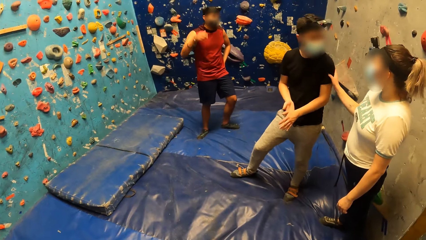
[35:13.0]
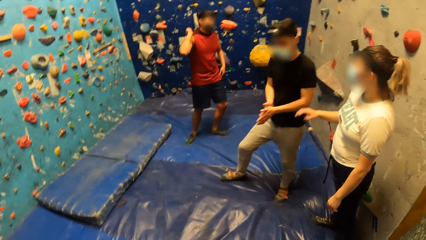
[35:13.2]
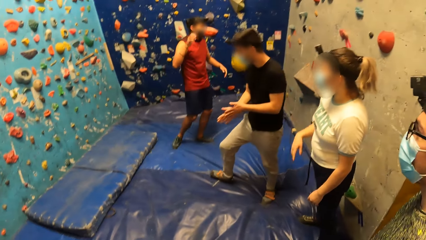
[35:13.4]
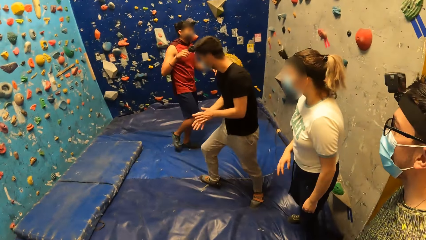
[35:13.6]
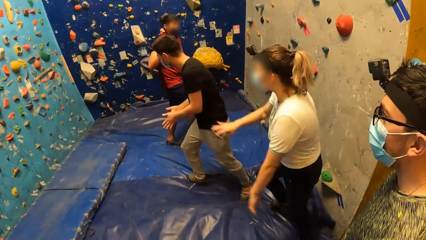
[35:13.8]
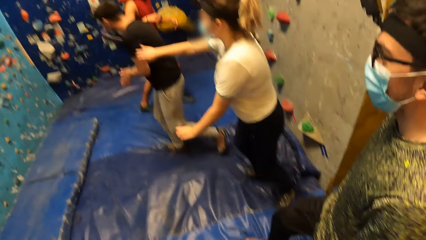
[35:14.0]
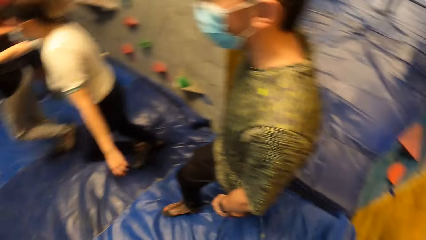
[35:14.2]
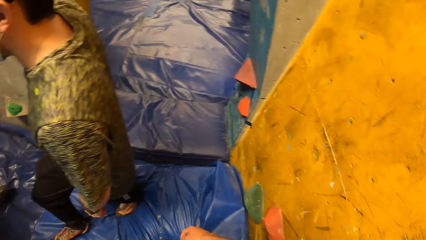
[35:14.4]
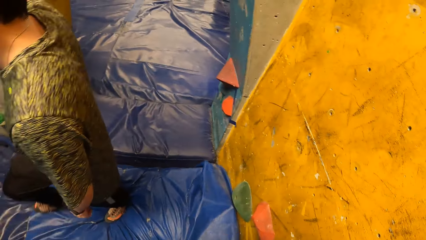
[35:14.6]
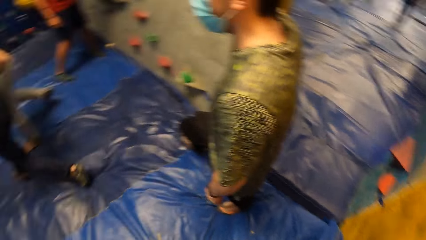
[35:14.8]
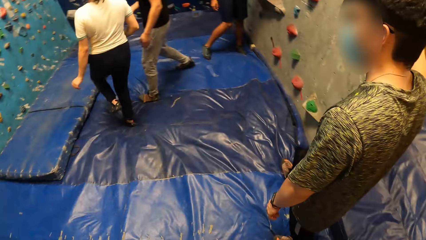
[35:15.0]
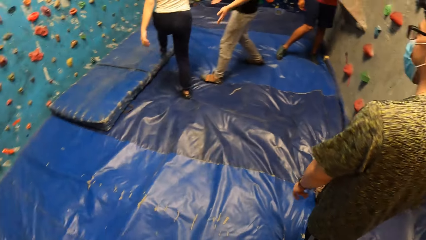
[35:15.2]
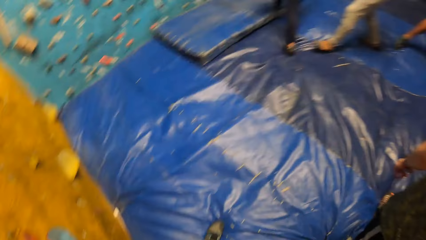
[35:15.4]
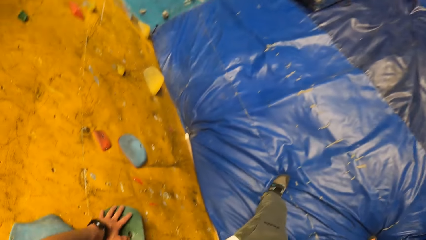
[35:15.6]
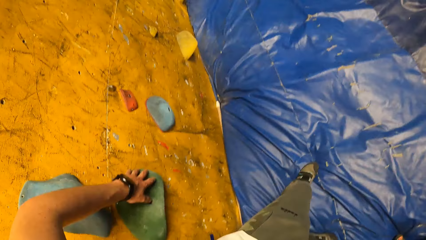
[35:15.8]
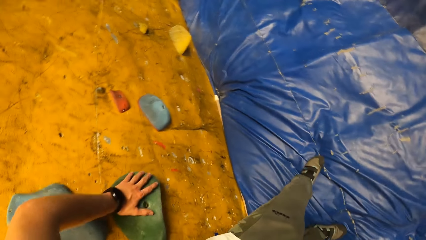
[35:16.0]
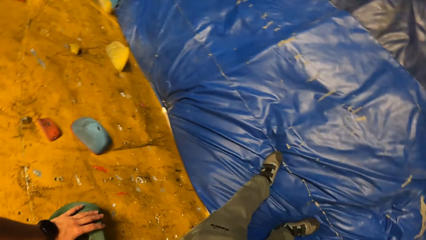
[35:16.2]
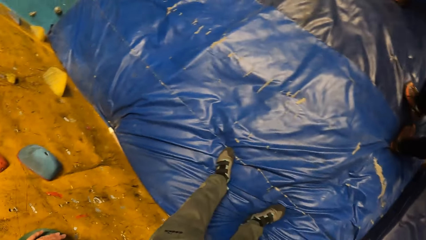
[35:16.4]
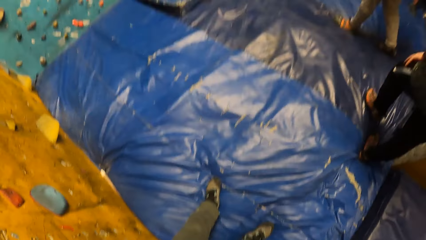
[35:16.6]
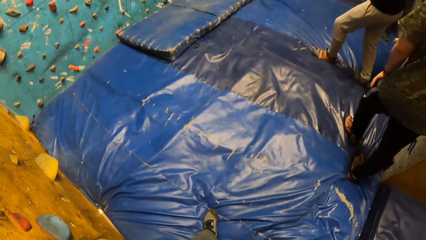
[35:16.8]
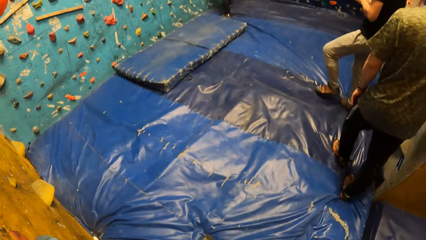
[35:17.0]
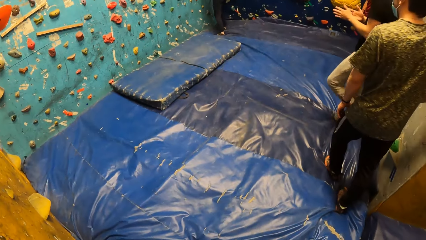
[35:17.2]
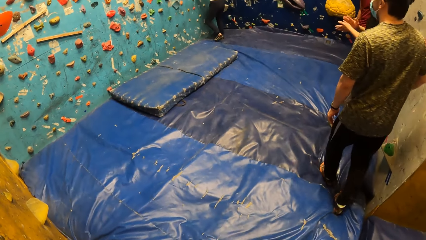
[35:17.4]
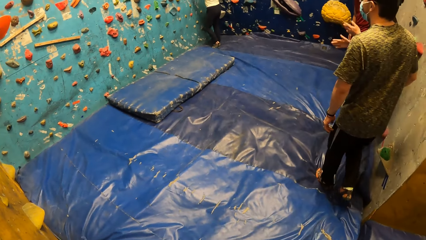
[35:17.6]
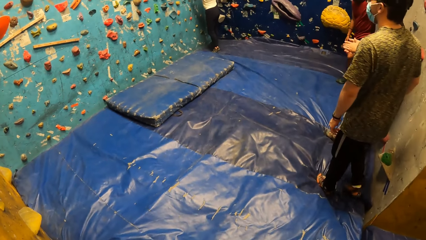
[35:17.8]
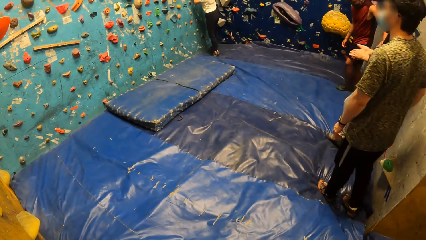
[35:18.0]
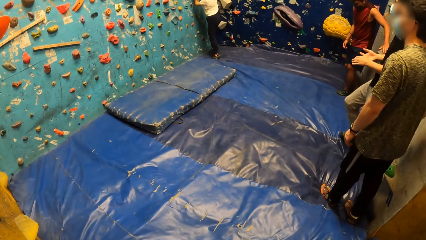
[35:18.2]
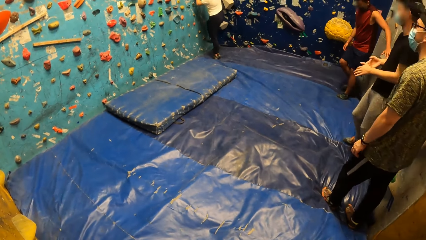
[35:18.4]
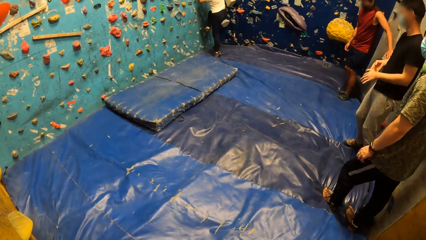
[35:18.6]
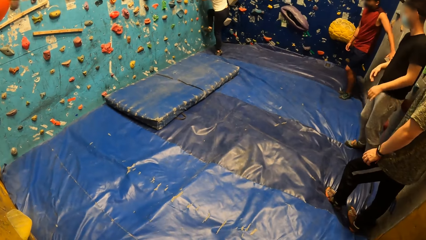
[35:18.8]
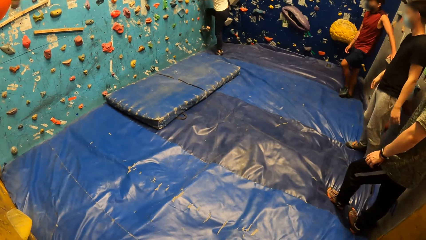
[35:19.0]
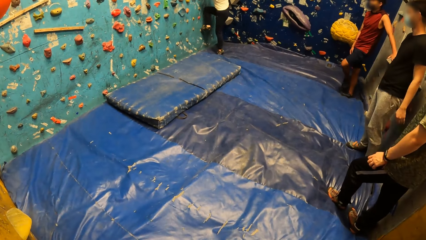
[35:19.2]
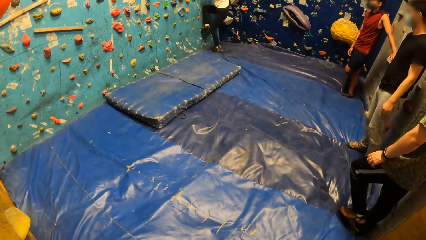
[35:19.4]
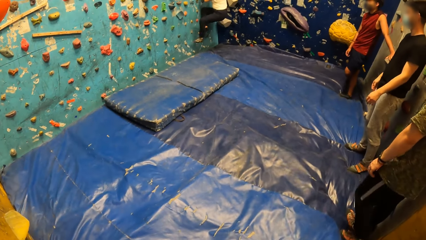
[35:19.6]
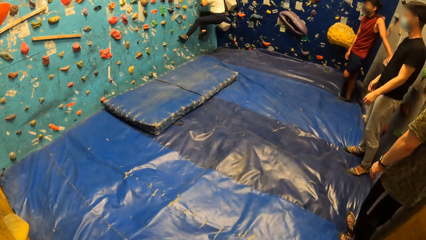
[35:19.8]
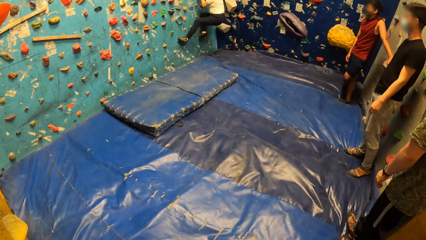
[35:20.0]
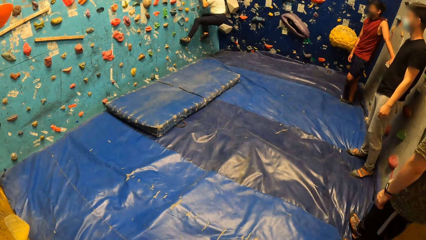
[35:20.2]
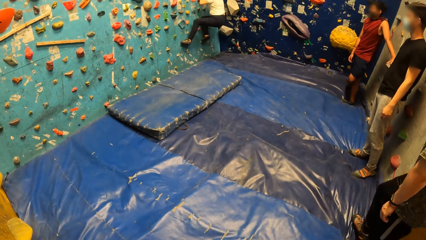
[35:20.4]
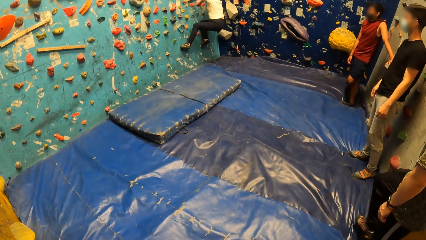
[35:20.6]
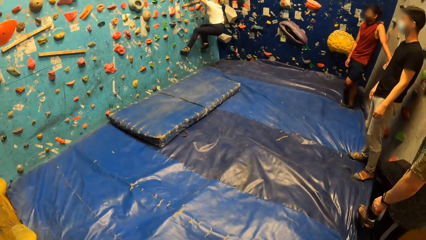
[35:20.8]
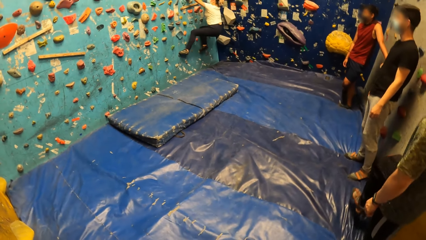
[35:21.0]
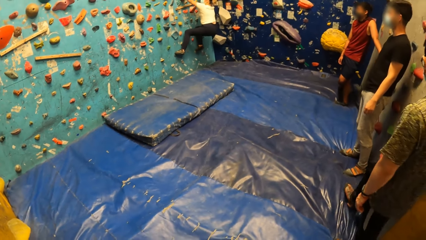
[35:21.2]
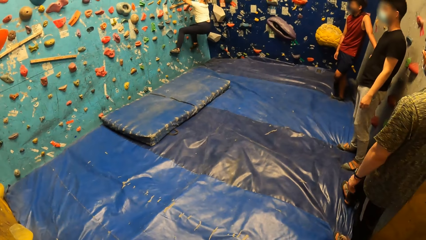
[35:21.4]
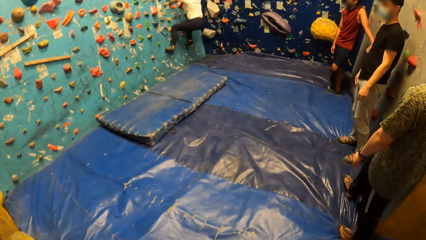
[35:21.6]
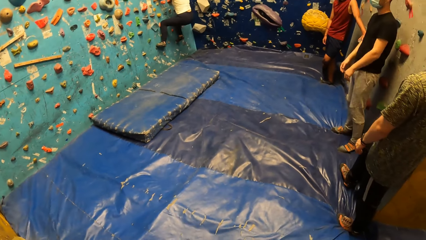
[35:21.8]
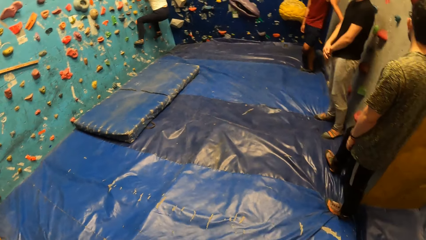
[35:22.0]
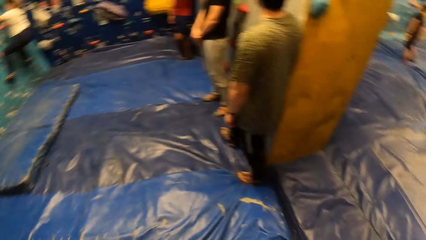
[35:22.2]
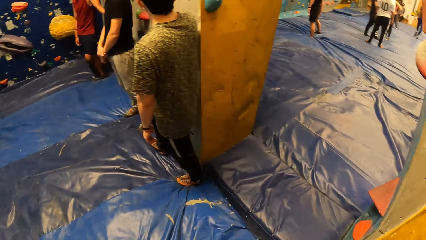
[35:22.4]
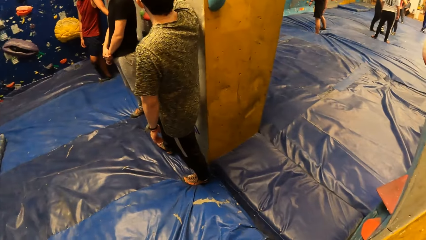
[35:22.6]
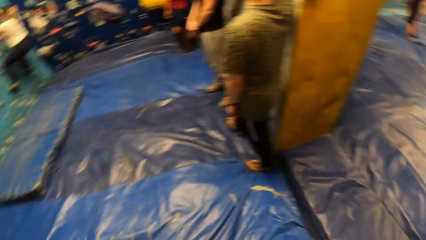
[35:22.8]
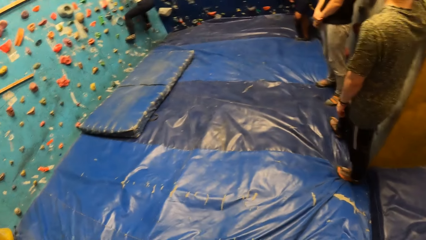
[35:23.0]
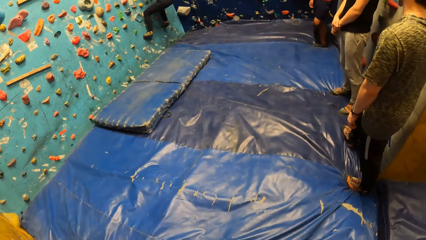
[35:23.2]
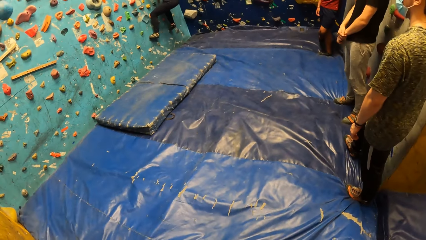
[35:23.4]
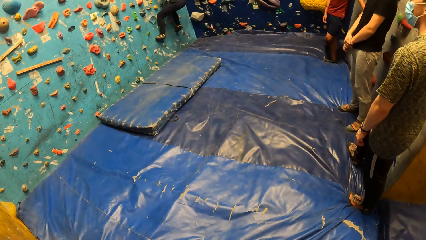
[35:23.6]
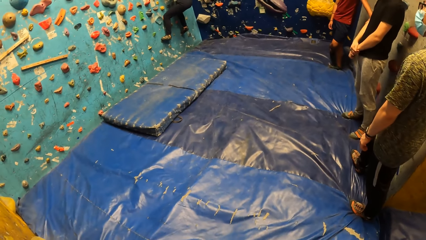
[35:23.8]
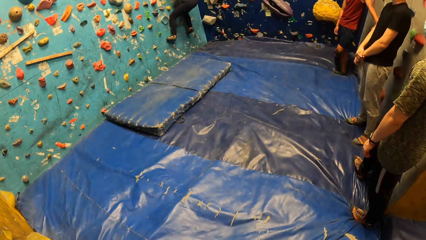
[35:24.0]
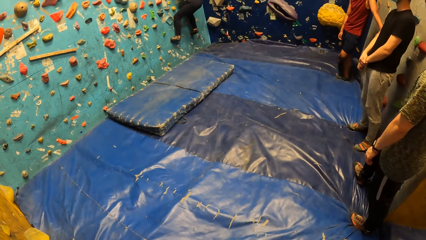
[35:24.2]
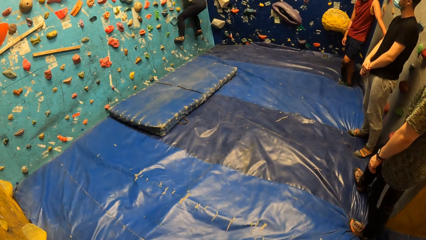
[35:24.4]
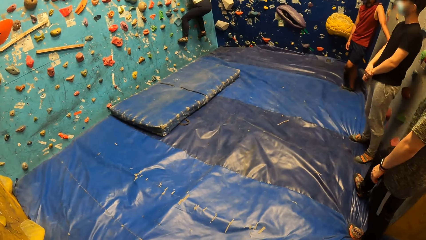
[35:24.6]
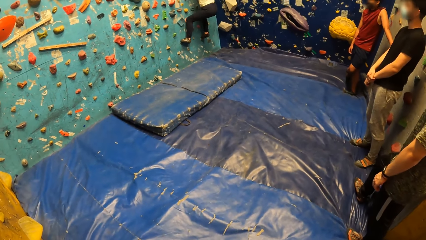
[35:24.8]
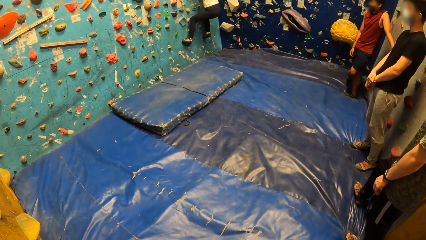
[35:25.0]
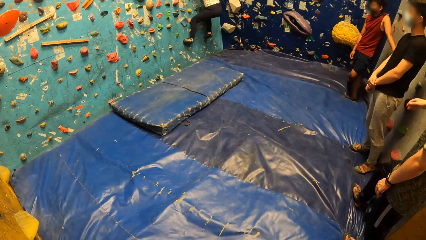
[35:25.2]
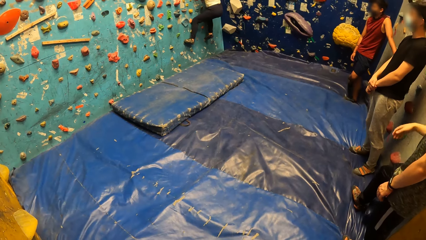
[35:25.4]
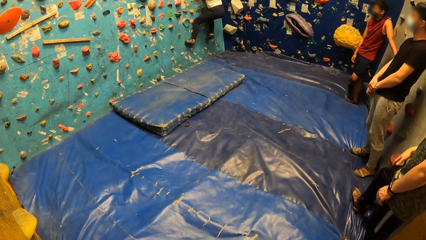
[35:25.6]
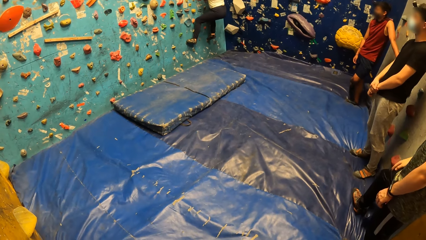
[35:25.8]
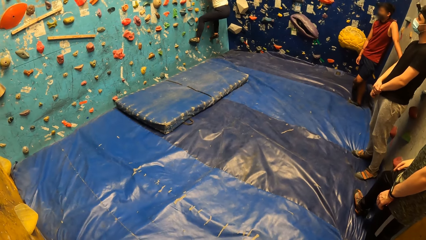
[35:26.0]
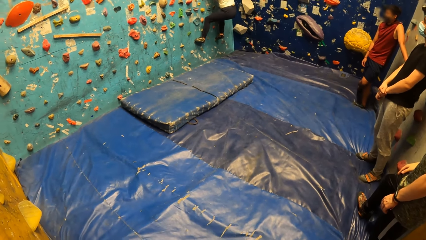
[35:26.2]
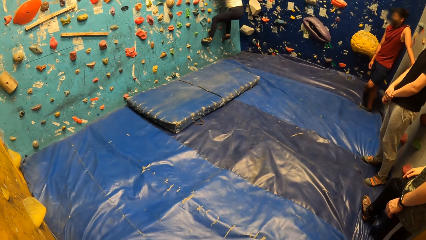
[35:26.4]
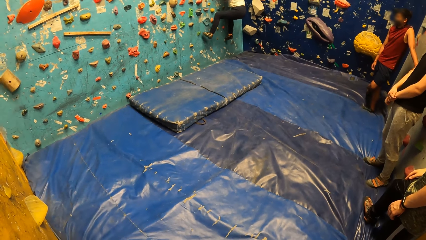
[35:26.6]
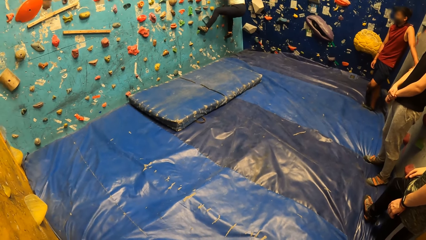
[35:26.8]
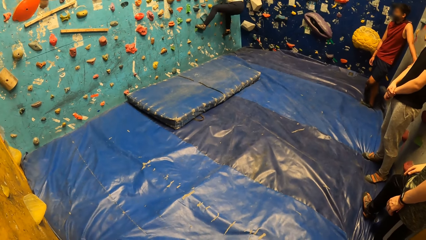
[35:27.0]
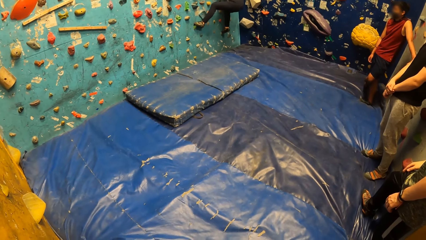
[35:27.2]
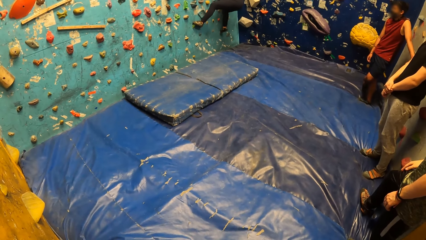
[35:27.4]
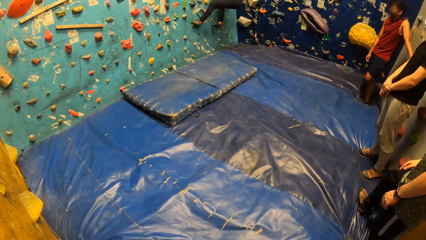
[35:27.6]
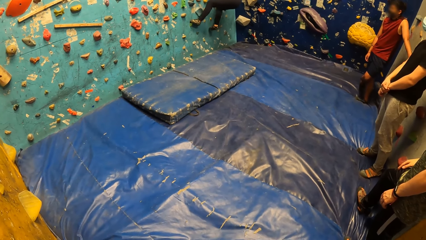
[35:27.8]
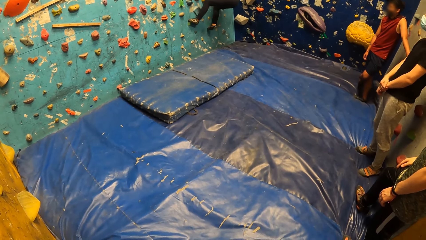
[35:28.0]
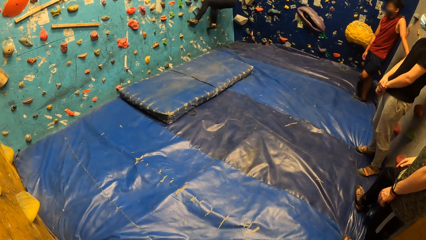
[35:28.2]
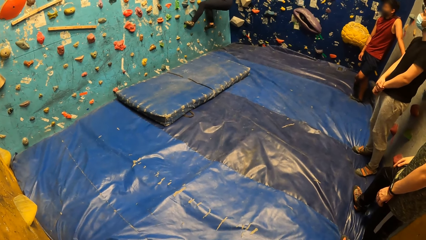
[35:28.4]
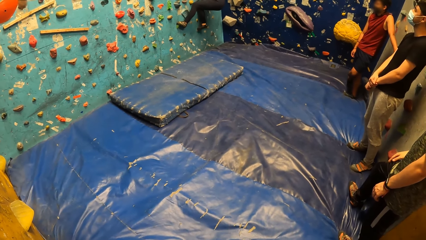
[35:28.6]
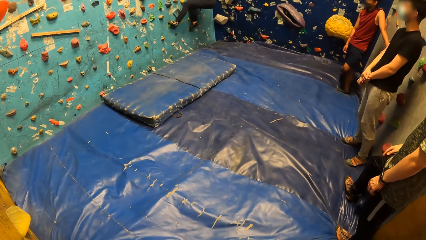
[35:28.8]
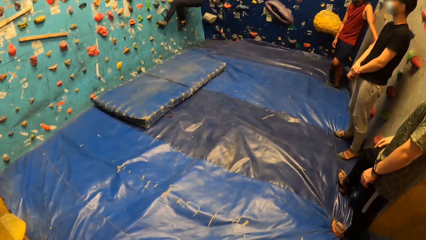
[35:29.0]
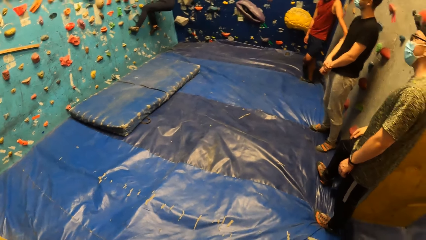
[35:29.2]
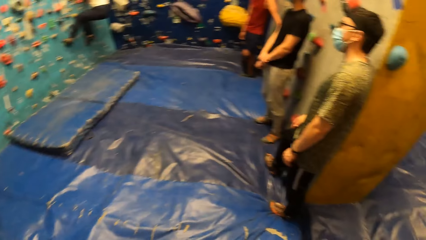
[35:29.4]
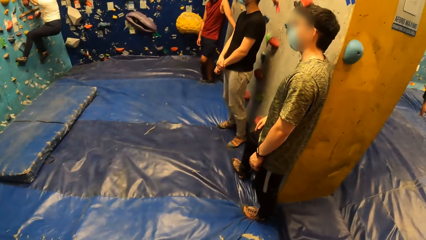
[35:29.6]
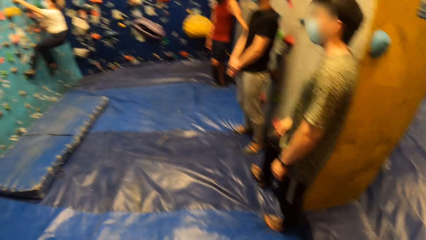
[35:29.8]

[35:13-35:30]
A man moves. Another man stands. A woman walks. Another woman climbs the bouldering wall with both hands. A third man stands. The first woman plays. The second man moves. The third man stands. The first woman steps on a handle.
